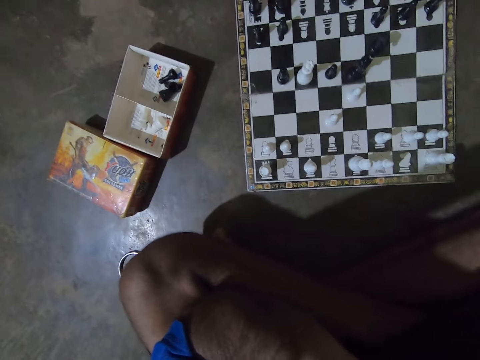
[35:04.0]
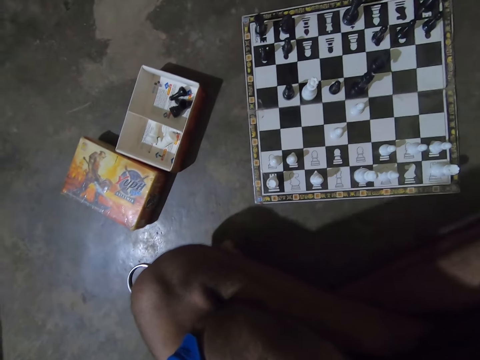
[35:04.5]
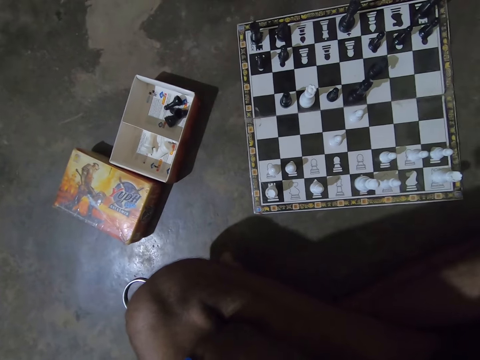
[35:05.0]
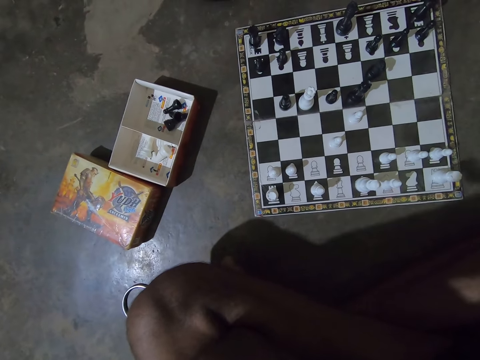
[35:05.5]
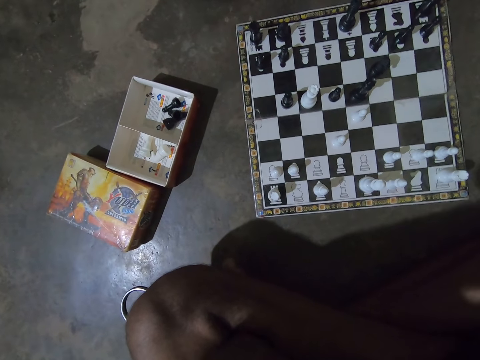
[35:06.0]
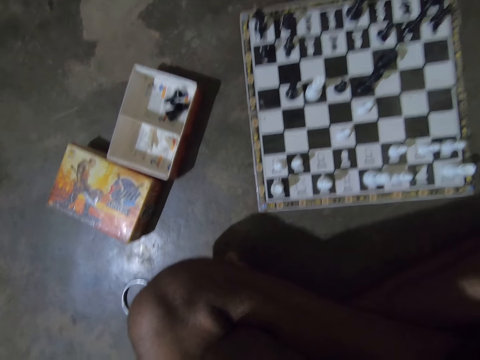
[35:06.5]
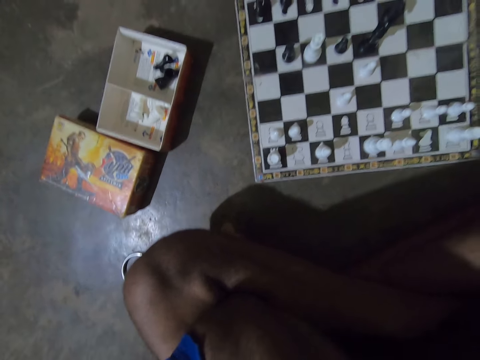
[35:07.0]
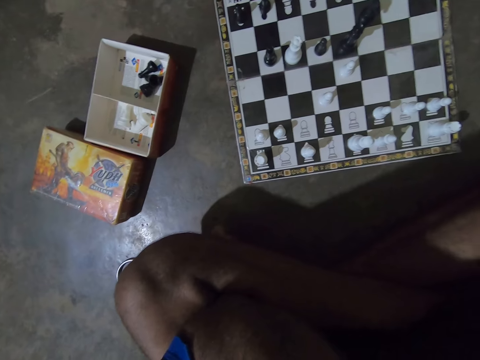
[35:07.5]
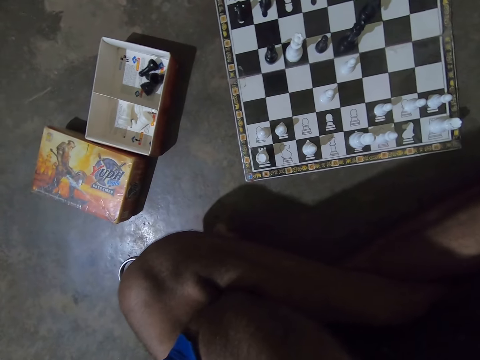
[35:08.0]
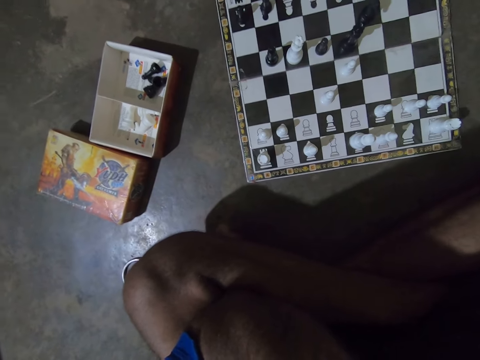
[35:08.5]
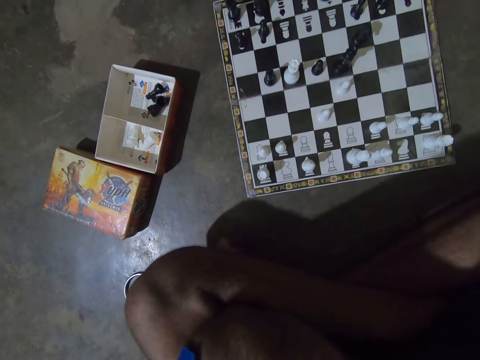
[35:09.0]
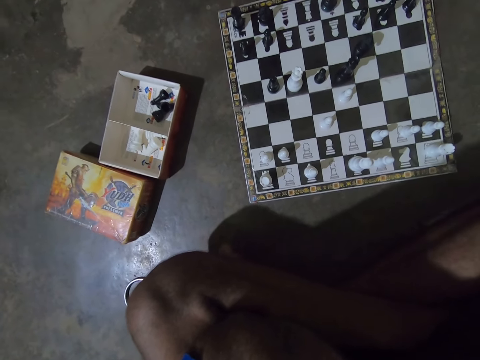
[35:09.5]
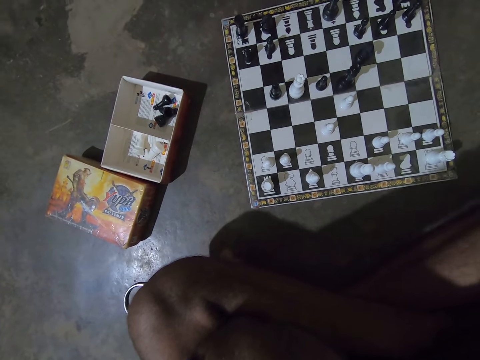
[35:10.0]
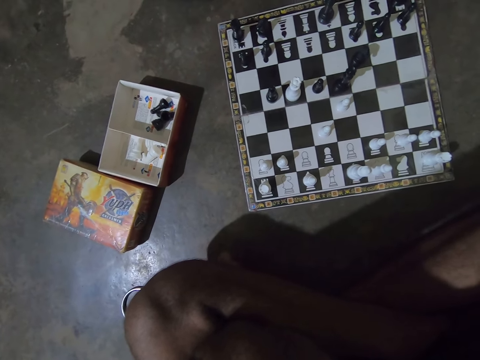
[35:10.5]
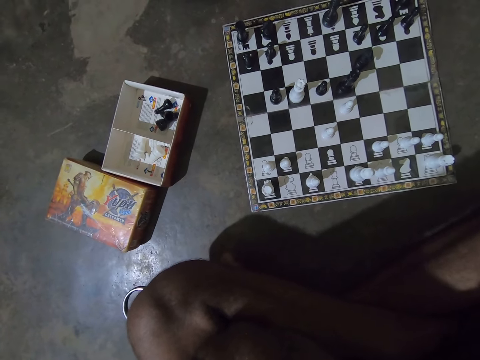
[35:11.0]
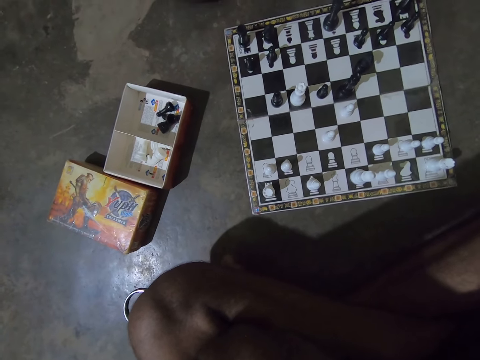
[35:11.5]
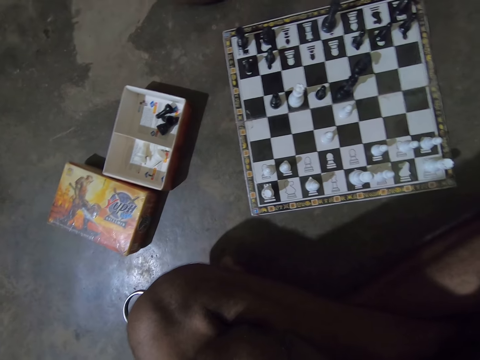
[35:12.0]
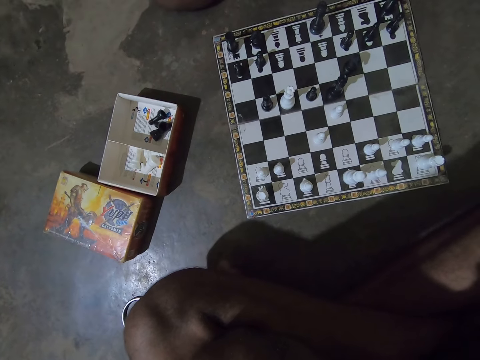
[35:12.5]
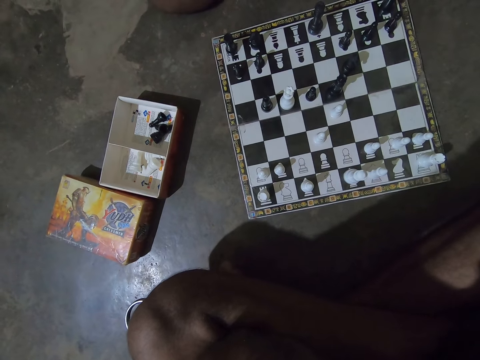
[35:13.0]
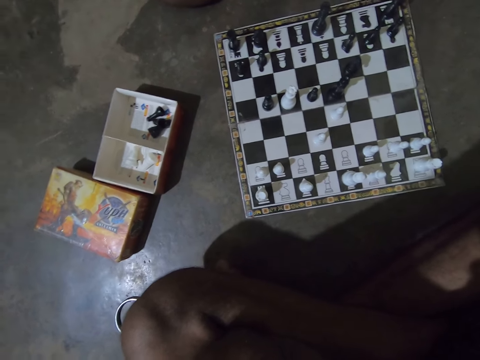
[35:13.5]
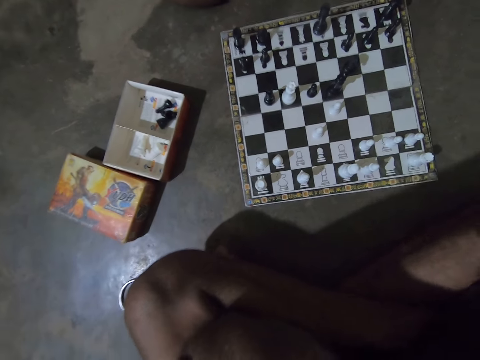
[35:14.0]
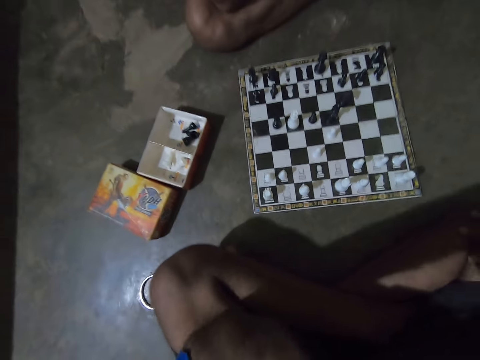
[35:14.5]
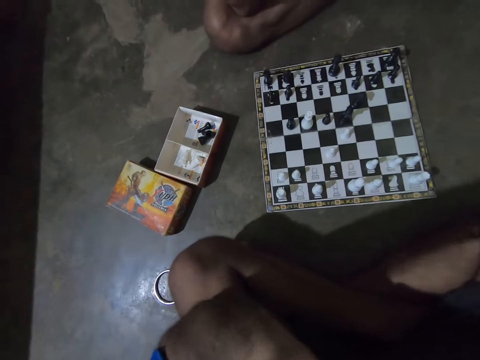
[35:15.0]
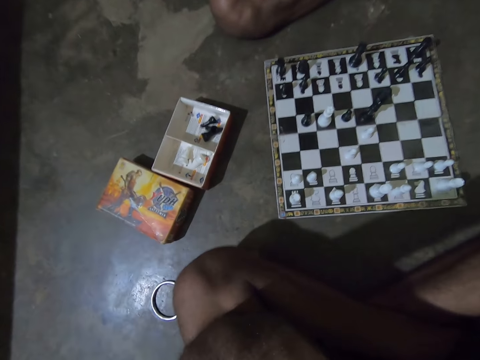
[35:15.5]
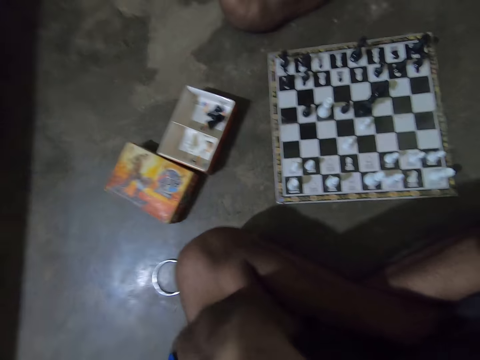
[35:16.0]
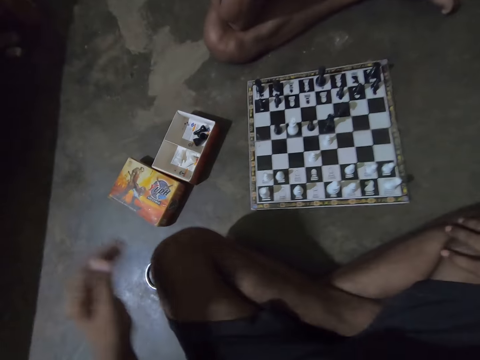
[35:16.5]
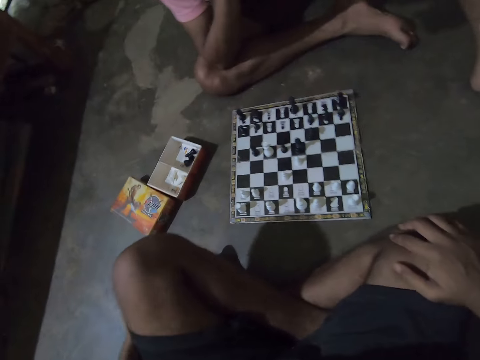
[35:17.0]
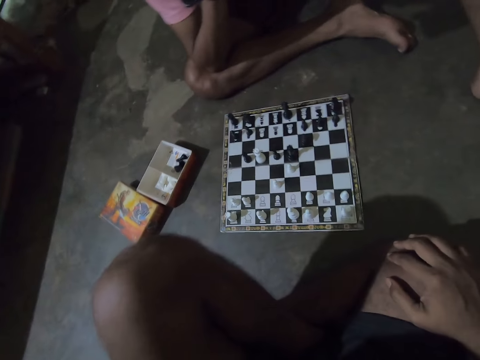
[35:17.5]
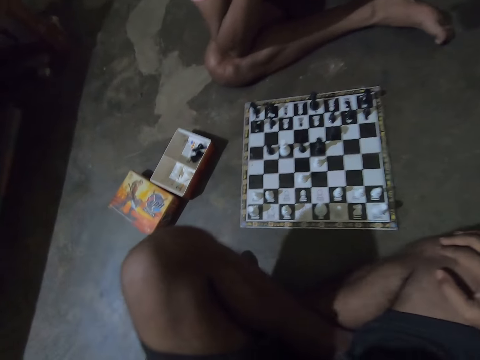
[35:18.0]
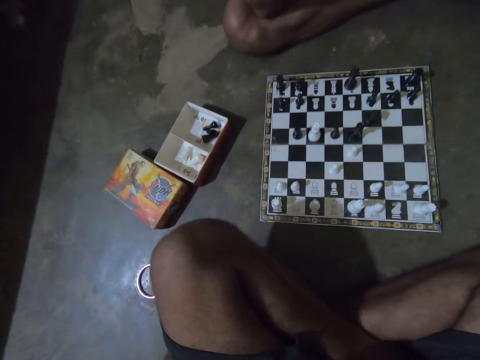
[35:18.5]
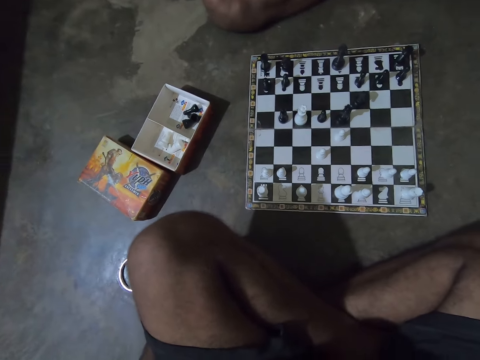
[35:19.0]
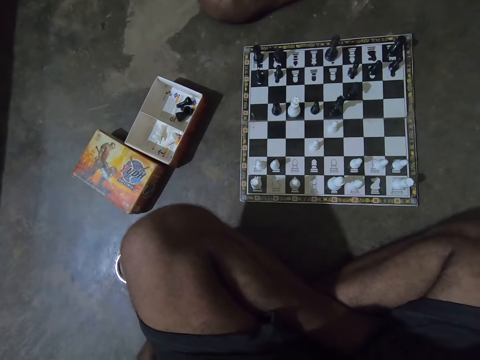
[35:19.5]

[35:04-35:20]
The camera wearer looks at the chess game. He touches his leg and adjusts his legs on the floor.

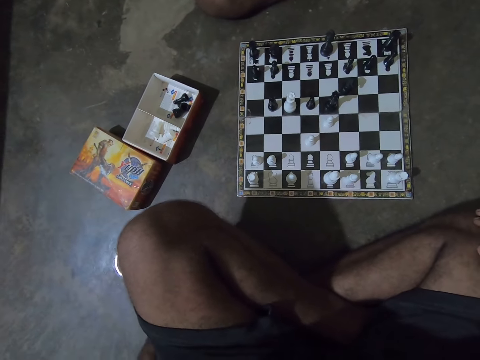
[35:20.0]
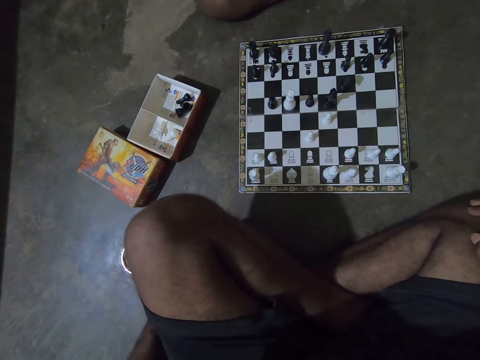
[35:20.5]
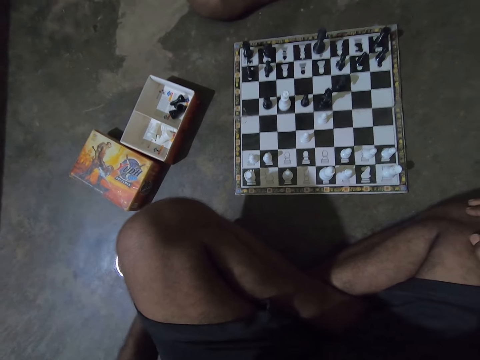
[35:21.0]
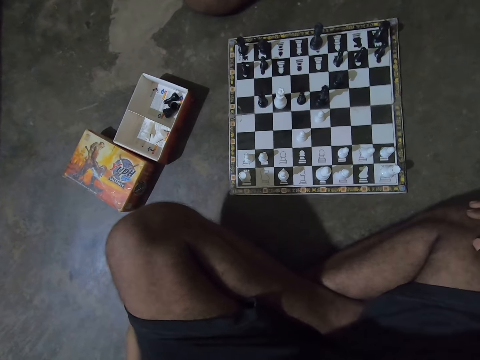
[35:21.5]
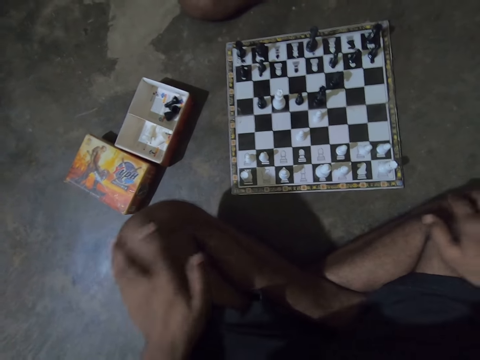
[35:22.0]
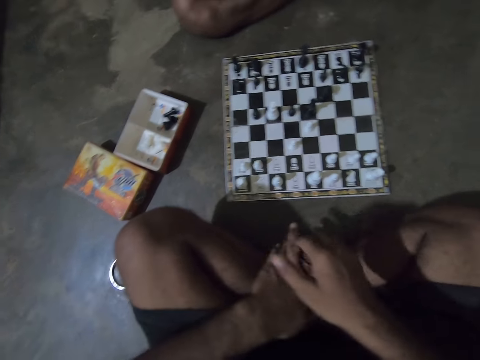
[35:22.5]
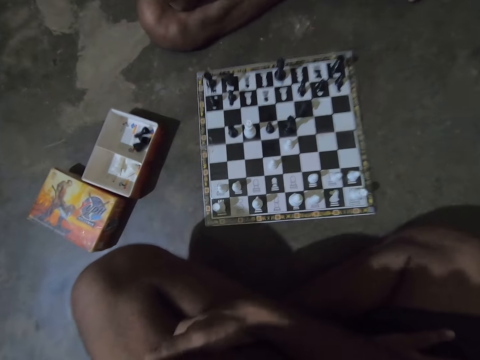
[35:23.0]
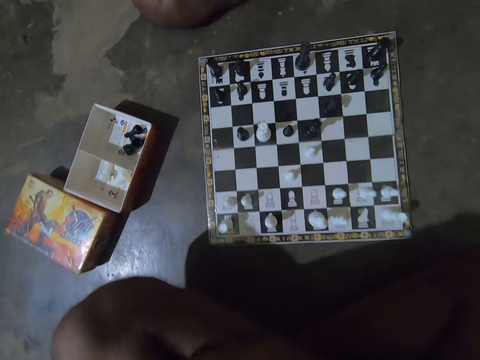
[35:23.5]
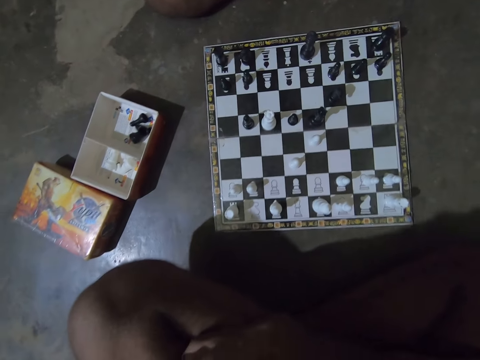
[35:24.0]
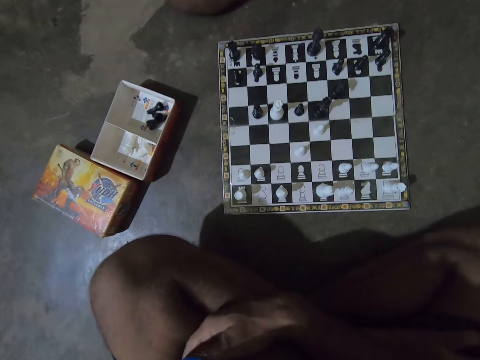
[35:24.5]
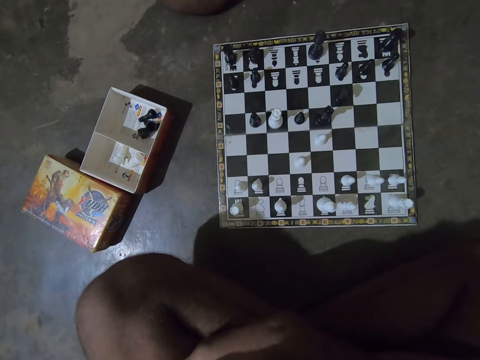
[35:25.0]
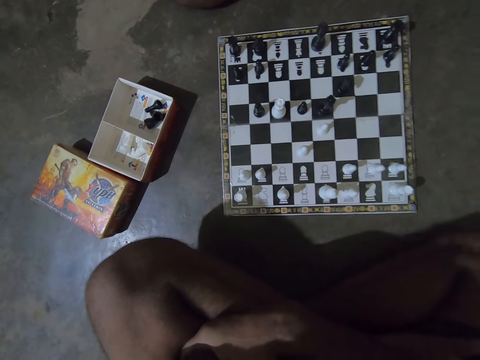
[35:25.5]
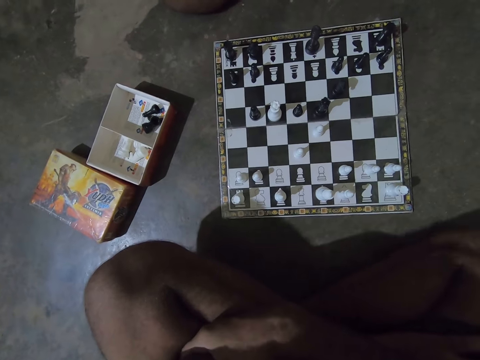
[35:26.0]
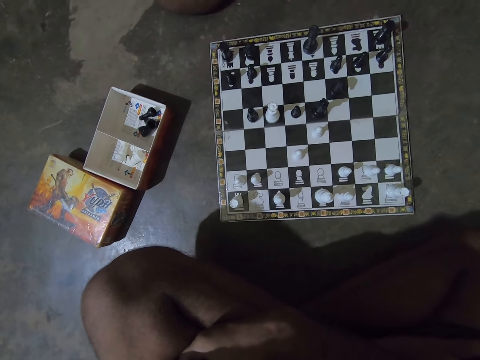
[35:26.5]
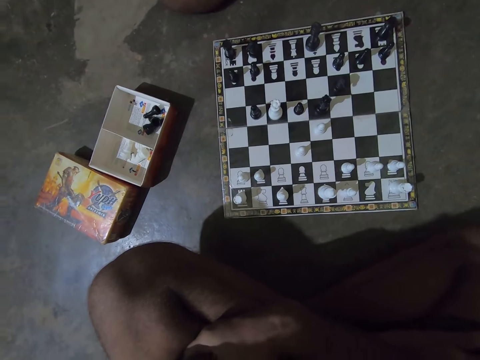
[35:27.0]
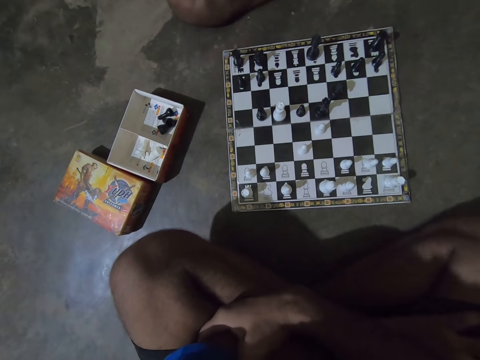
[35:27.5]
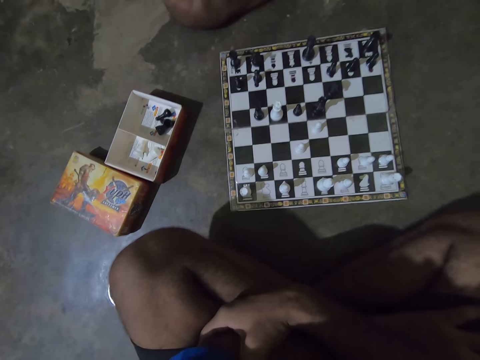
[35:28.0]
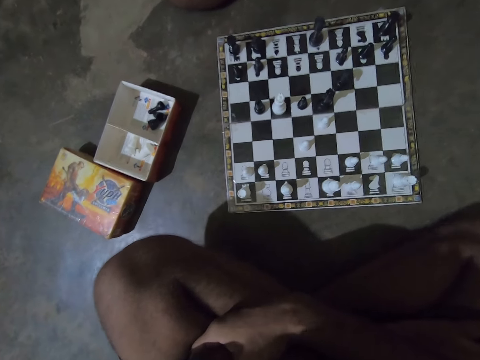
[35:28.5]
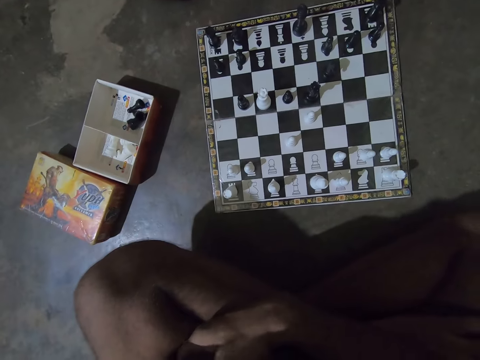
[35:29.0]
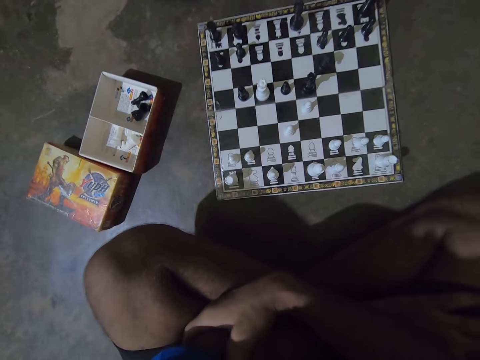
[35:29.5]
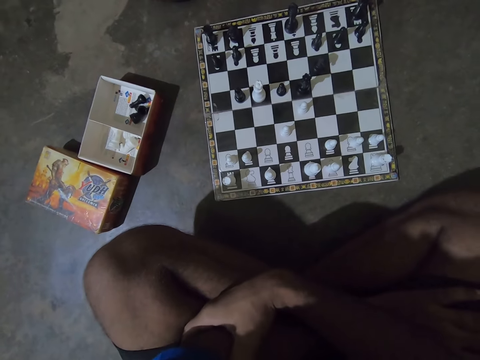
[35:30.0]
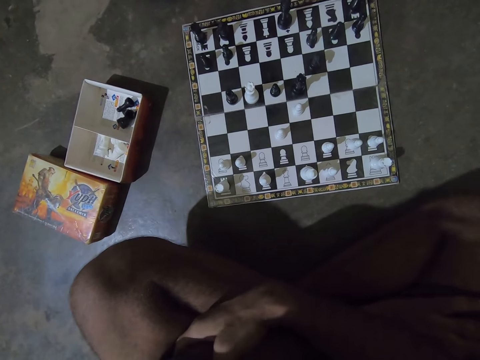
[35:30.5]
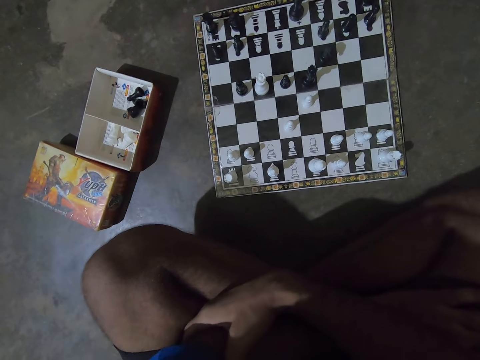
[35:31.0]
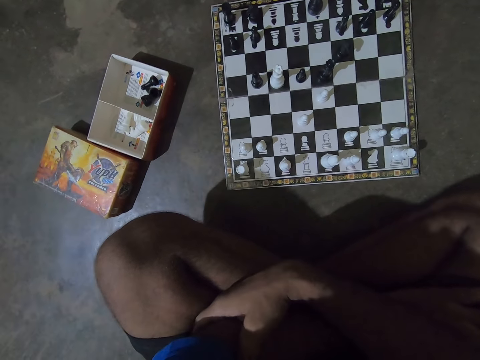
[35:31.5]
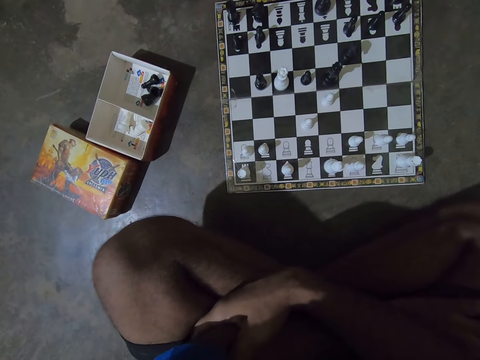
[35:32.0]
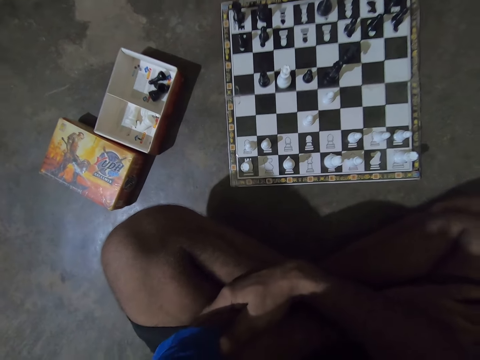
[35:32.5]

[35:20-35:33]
The camera wearer rubs his hands on his legs. He looks at the chess game.
